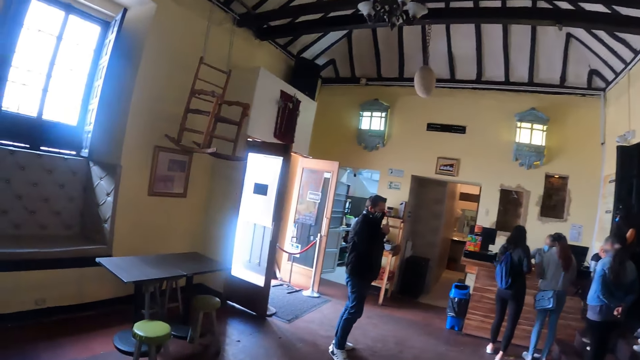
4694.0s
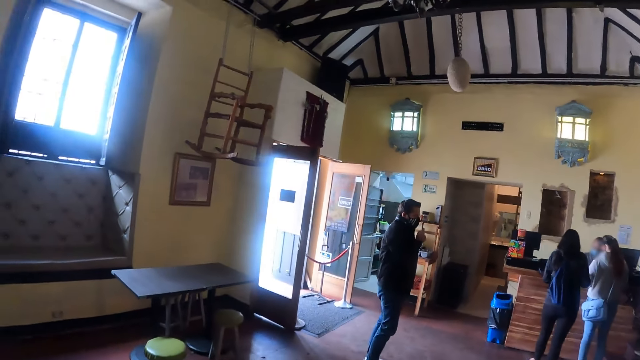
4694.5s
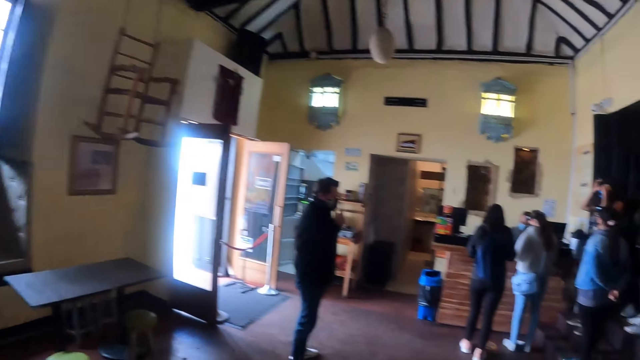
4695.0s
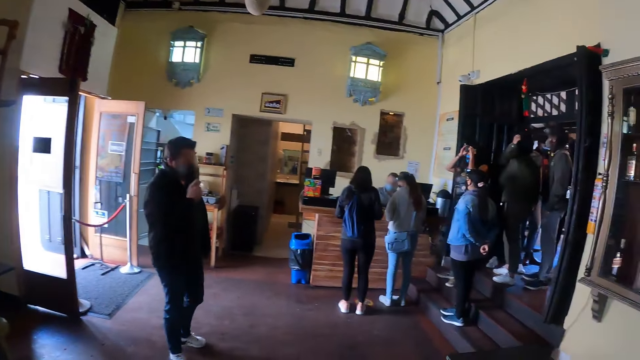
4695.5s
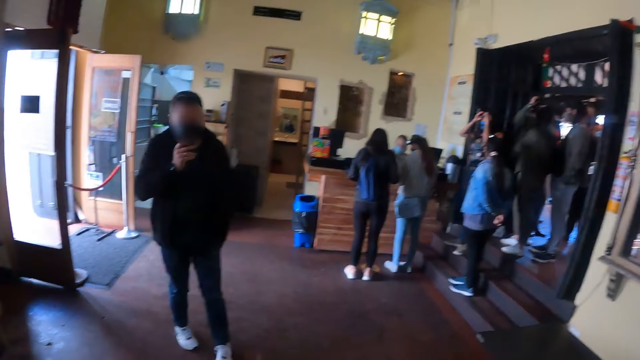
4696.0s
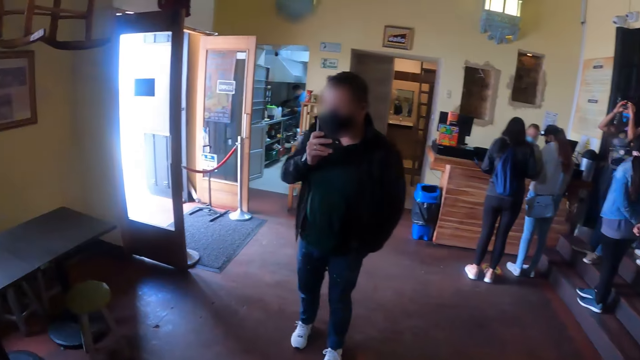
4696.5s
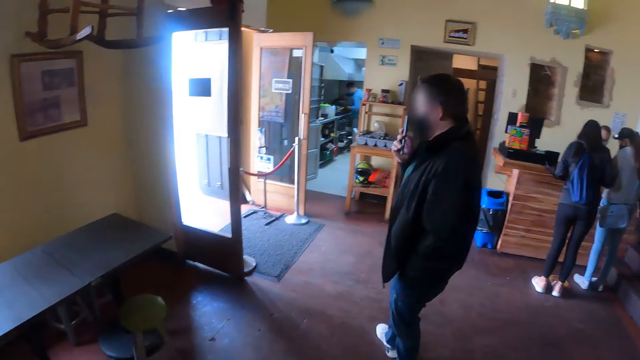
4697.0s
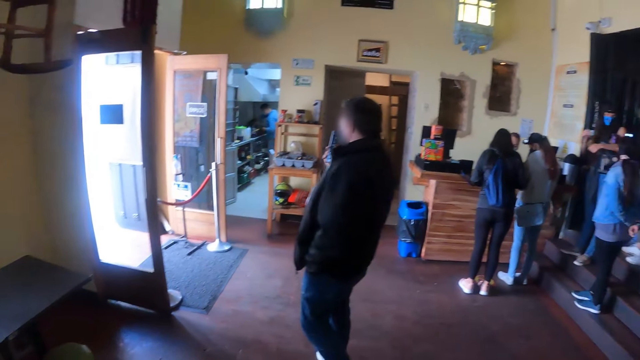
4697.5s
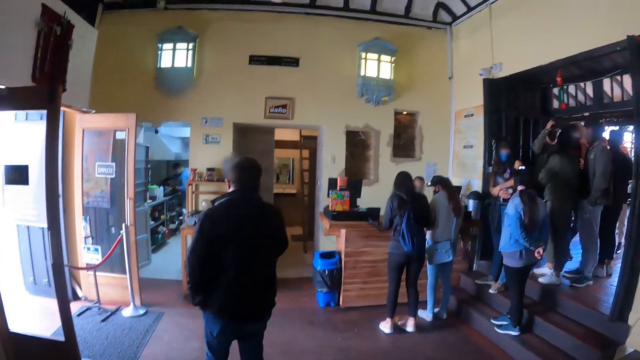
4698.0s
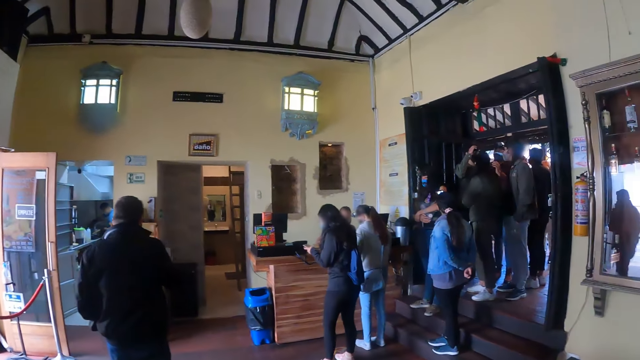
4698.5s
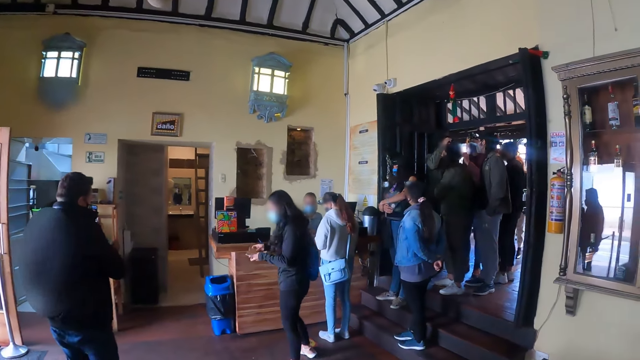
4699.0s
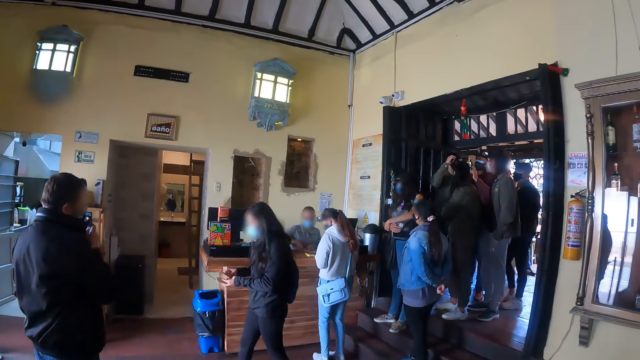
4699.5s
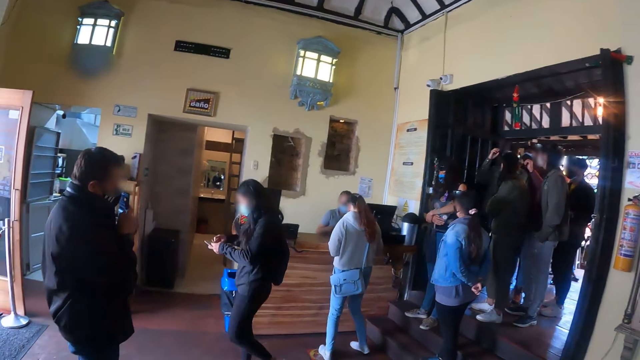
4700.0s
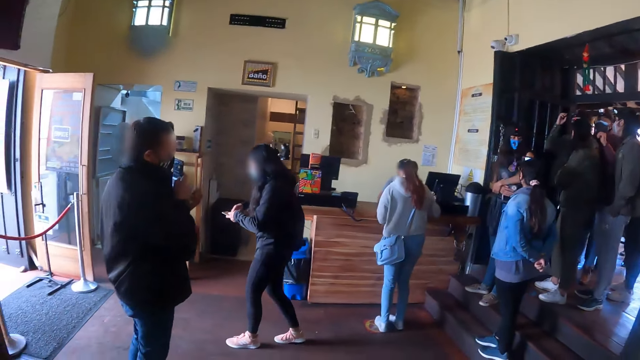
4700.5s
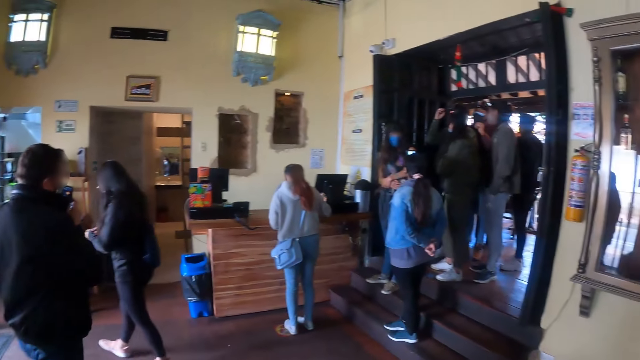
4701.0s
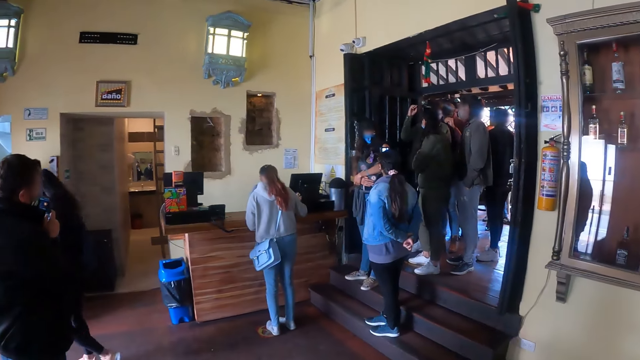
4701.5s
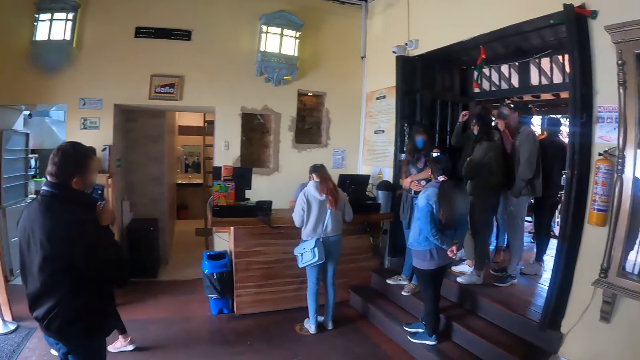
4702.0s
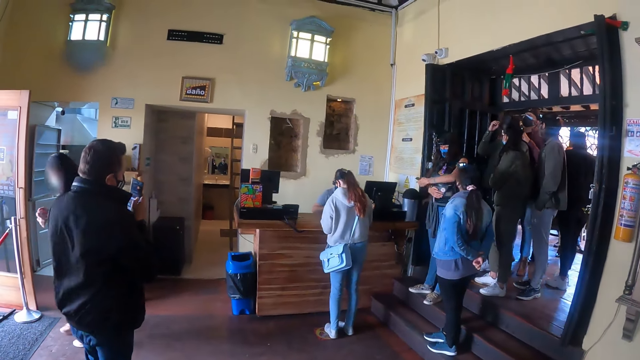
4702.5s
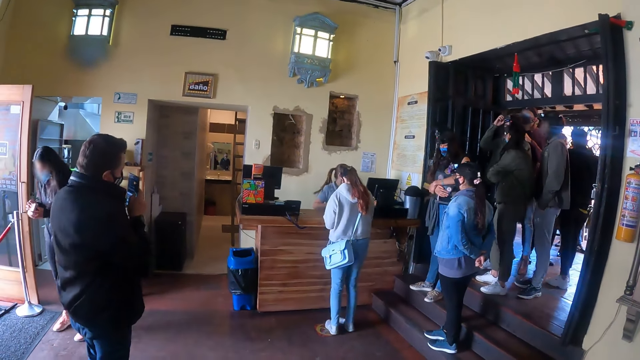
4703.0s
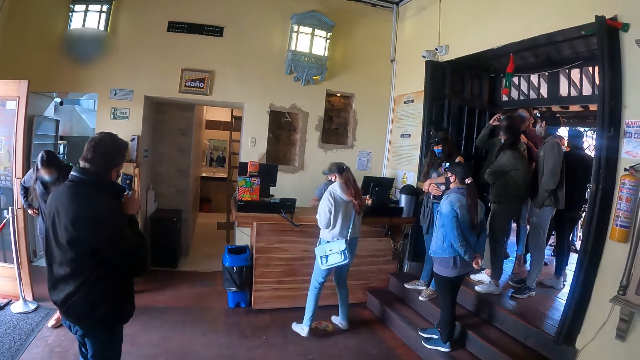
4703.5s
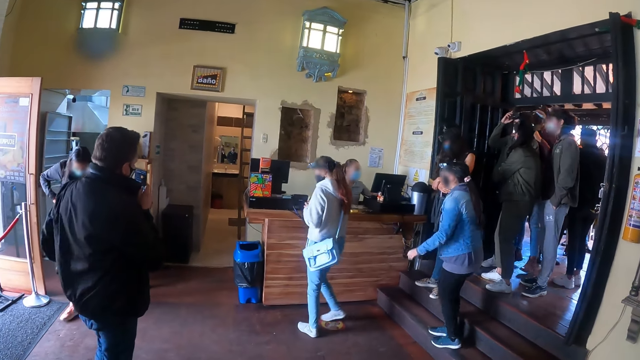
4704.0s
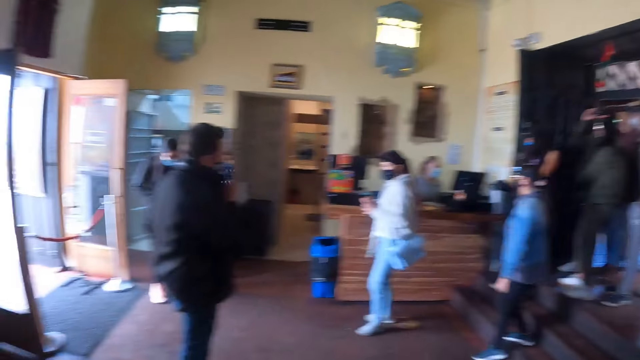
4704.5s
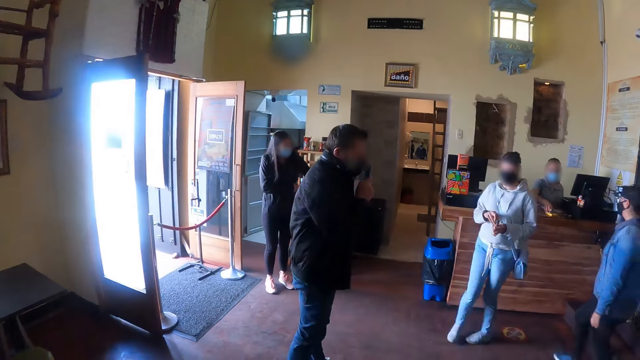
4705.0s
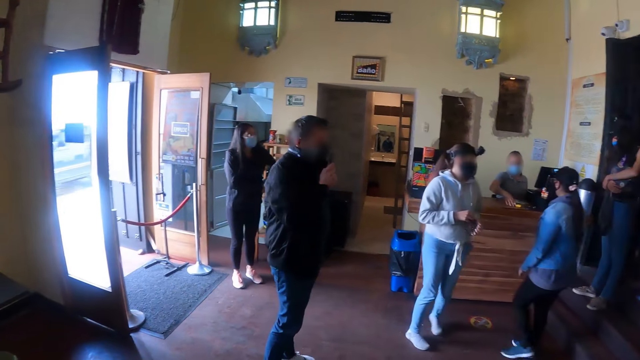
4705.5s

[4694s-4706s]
A person walks in the restaurant. The camera wearer looks at others at the cashier.

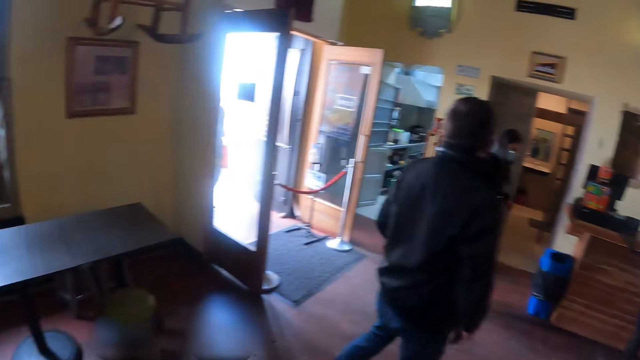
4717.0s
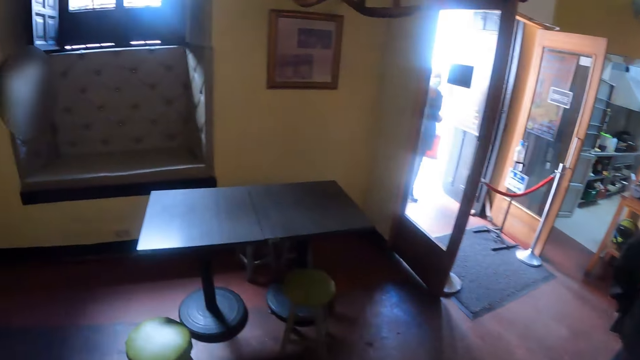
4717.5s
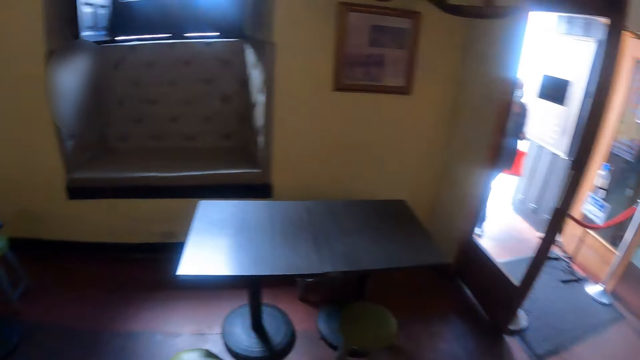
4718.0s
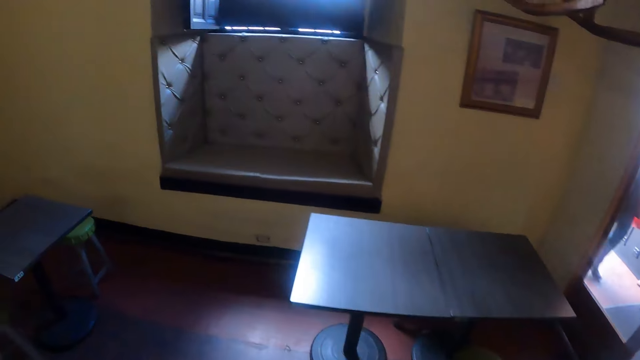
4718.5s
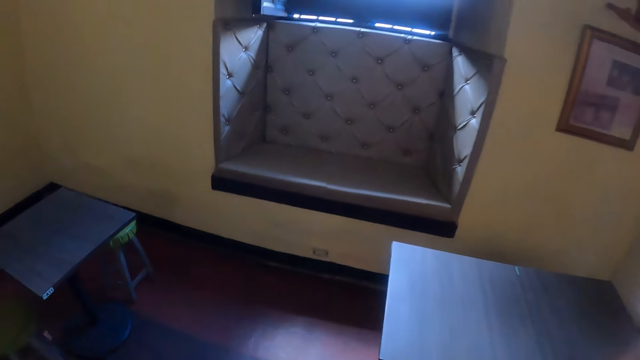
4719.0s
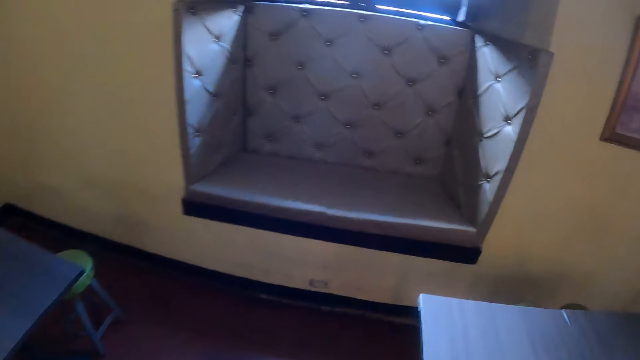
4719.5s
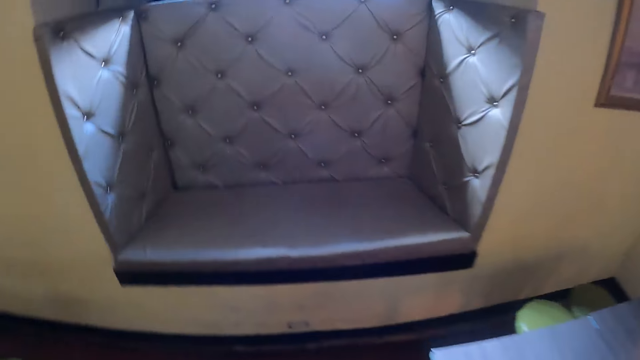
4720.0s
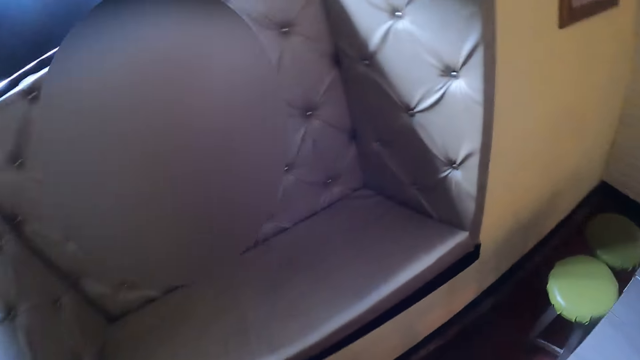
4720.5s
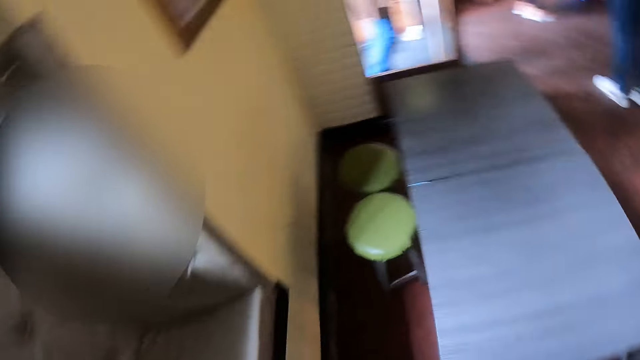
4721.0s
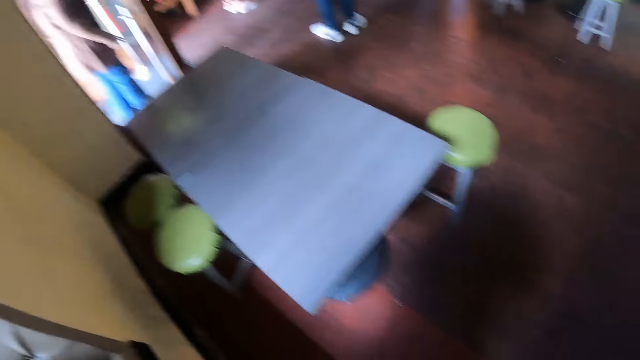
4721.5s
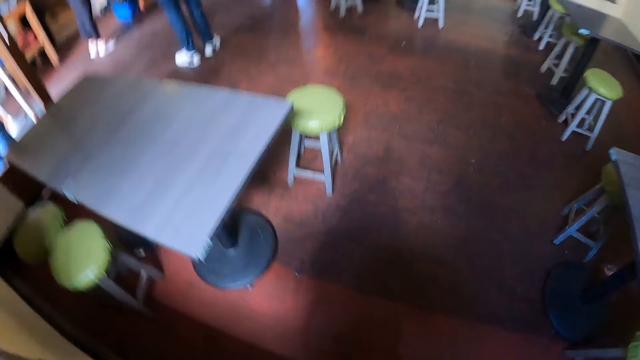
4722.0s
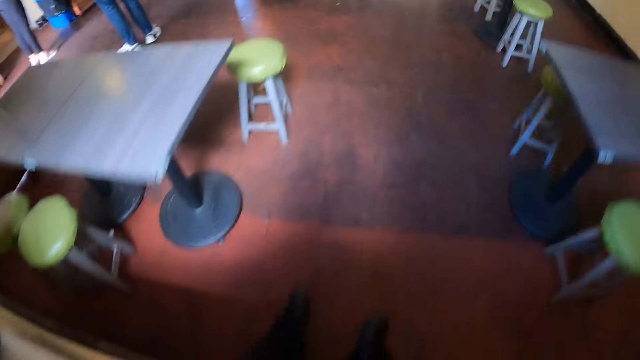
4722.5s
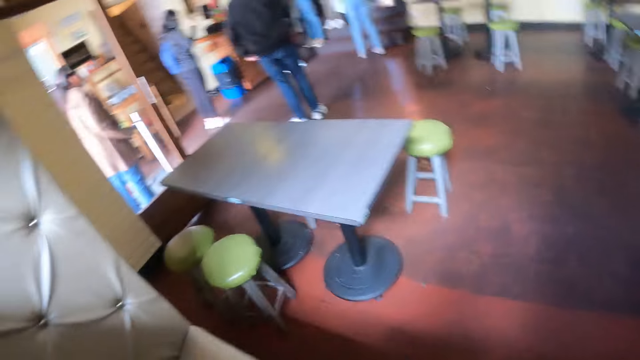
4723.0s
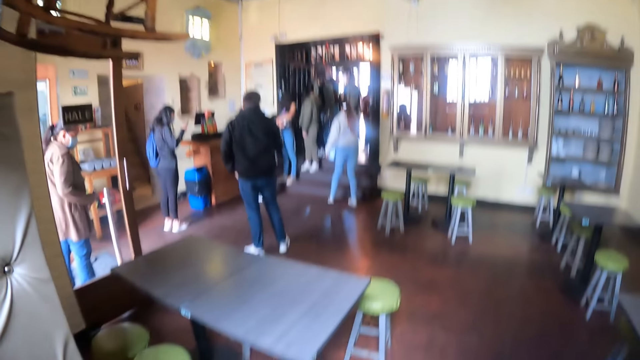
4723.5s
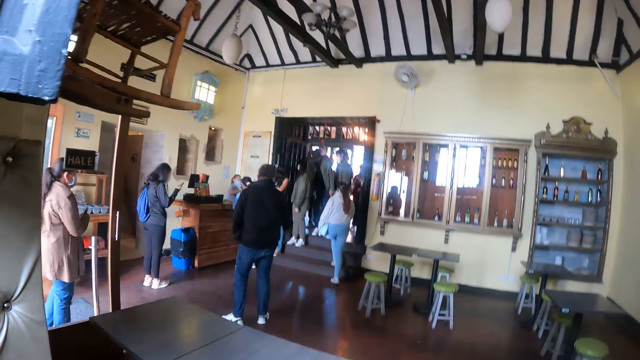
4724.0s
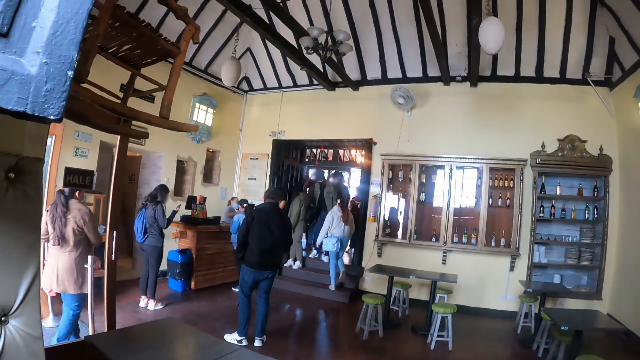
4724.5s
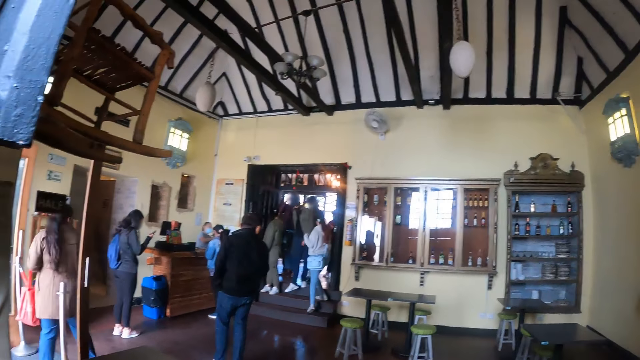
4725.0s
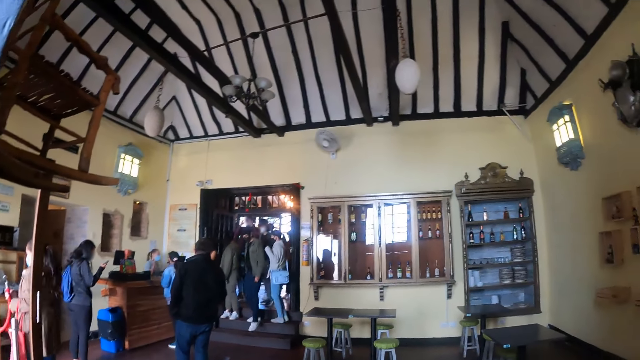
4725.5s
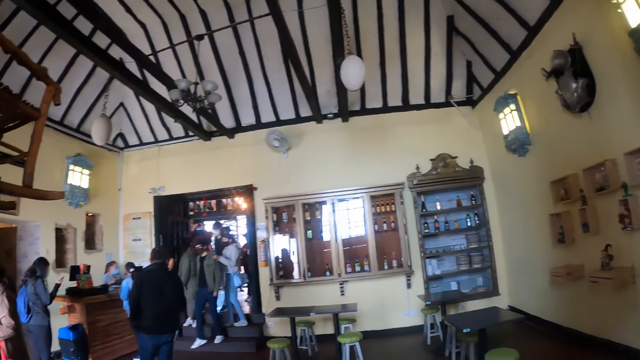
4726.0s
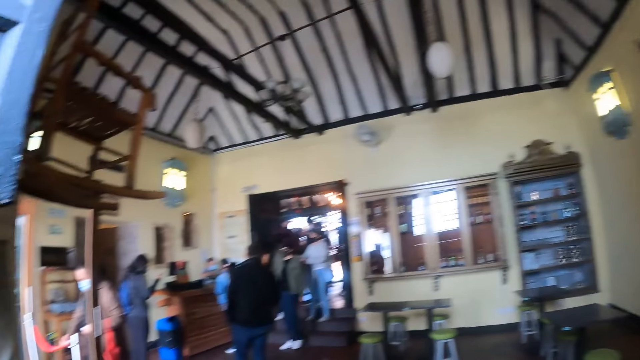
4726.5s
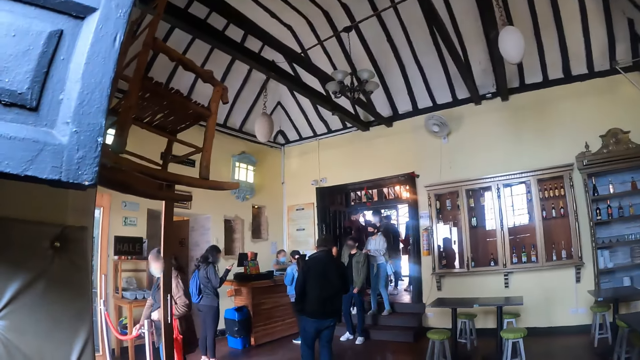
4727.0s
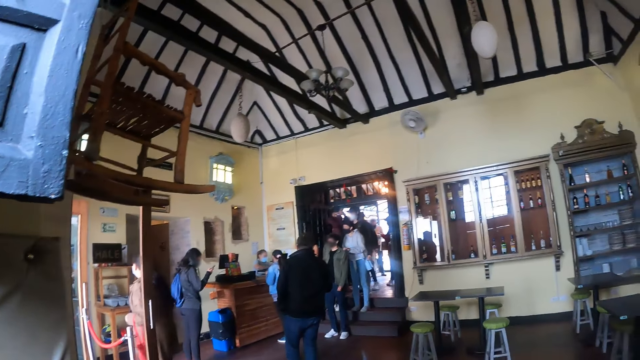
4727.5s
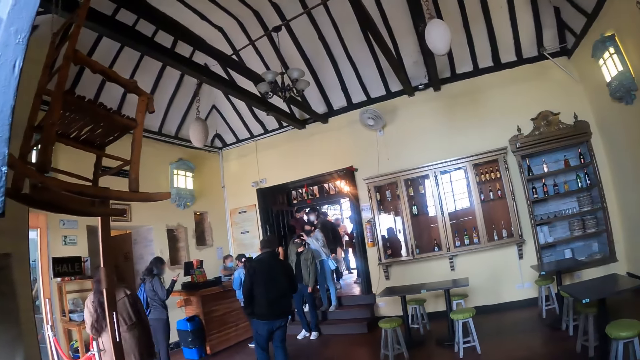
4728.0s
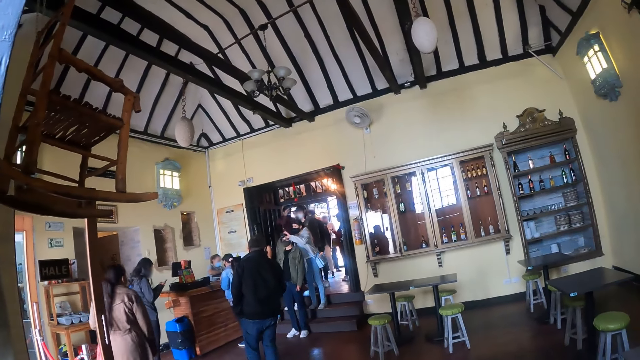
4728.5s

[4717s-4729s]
The camera wearer looks around at the restaurant. They look around at the restaurant again.
